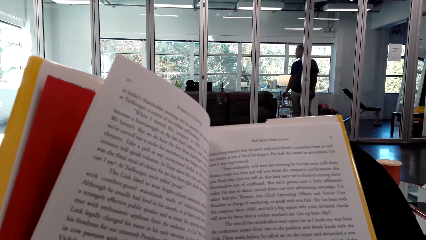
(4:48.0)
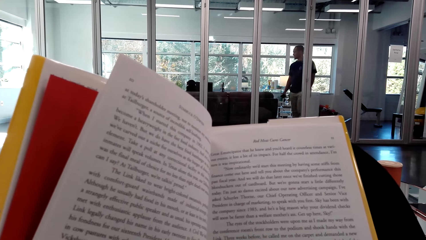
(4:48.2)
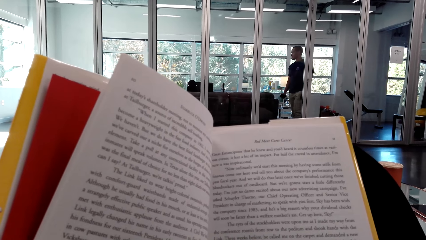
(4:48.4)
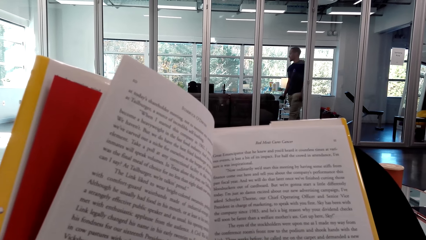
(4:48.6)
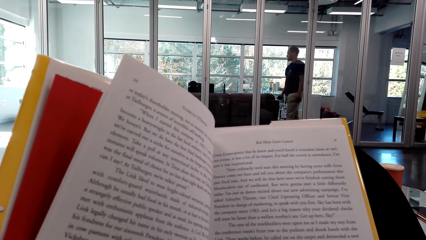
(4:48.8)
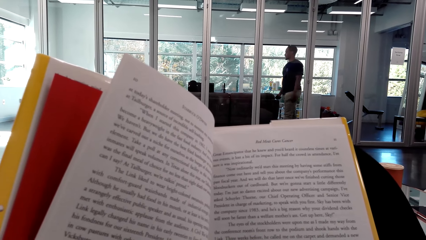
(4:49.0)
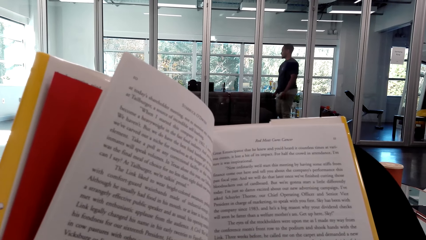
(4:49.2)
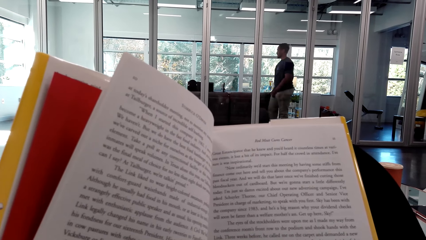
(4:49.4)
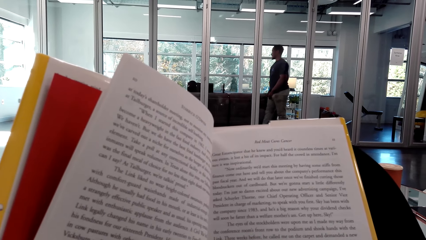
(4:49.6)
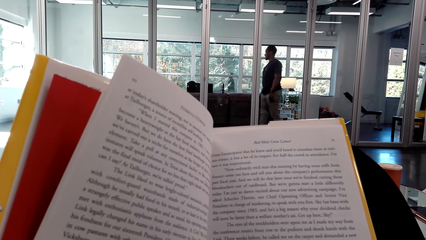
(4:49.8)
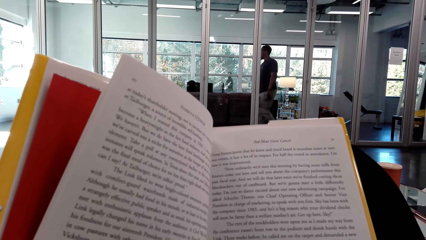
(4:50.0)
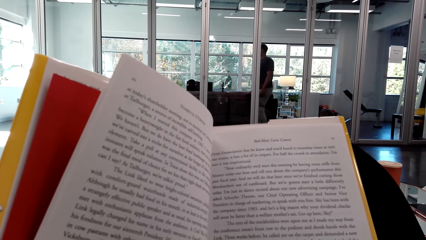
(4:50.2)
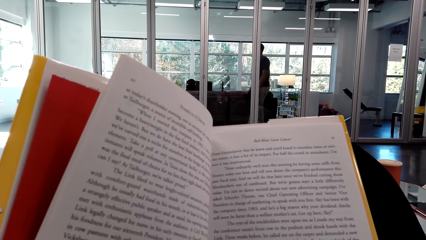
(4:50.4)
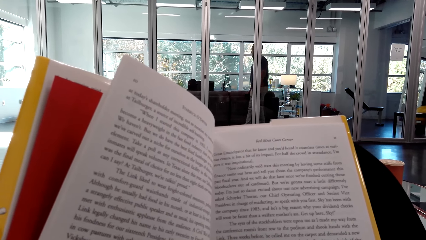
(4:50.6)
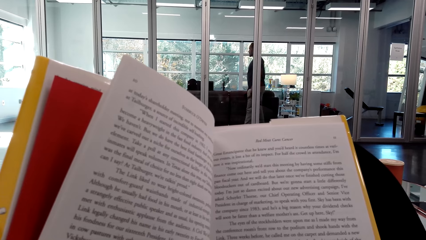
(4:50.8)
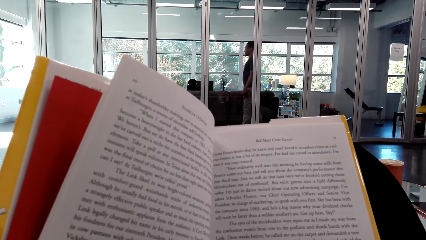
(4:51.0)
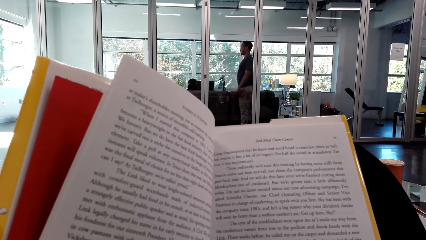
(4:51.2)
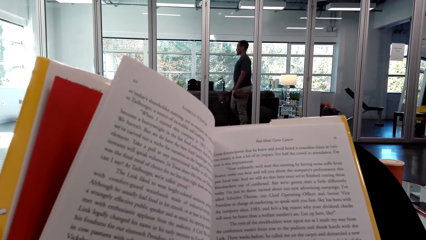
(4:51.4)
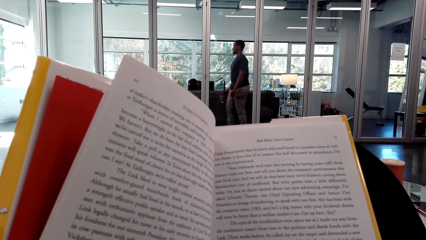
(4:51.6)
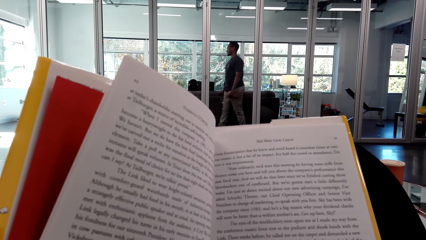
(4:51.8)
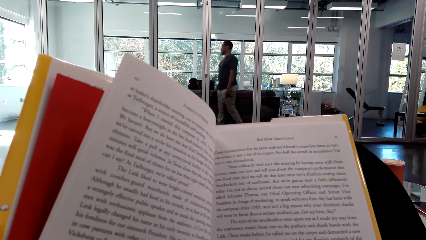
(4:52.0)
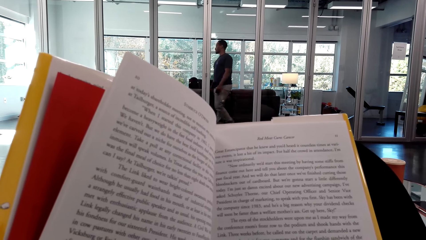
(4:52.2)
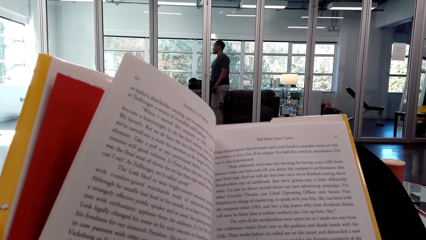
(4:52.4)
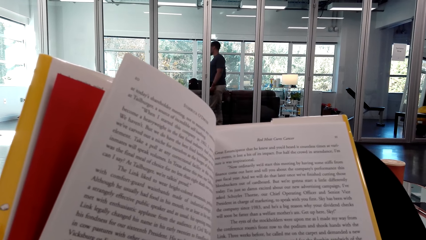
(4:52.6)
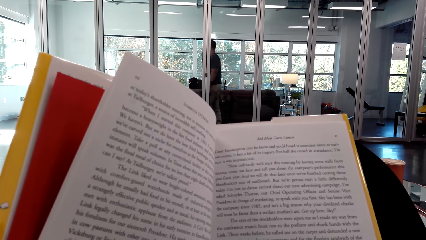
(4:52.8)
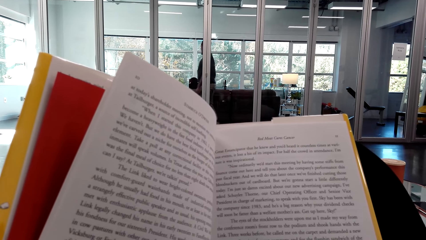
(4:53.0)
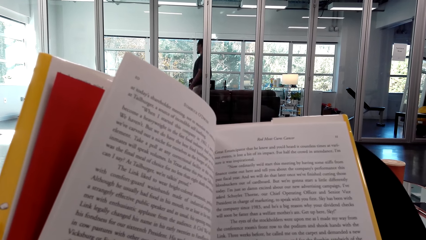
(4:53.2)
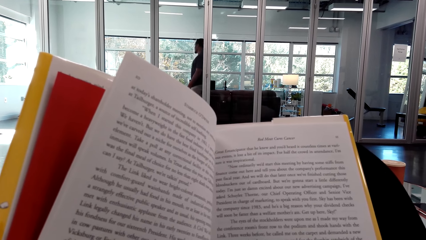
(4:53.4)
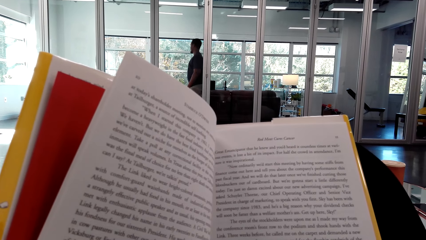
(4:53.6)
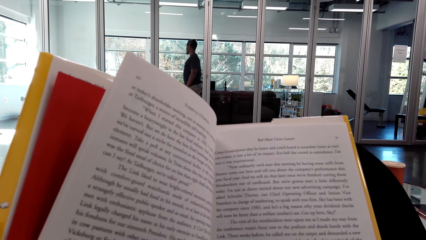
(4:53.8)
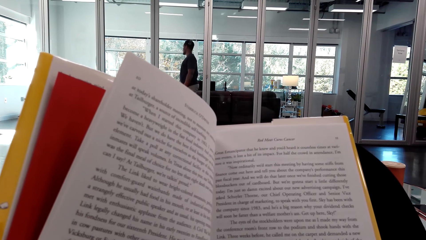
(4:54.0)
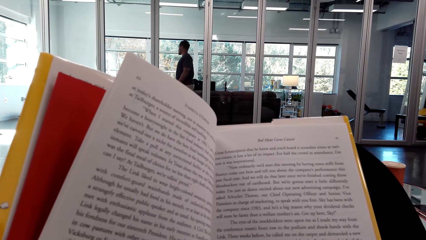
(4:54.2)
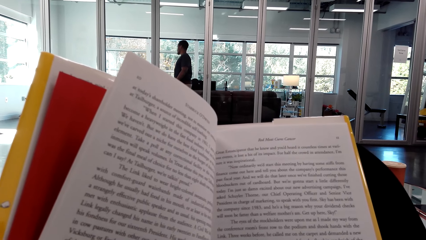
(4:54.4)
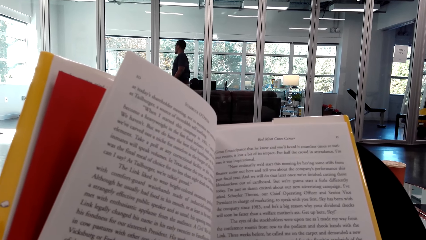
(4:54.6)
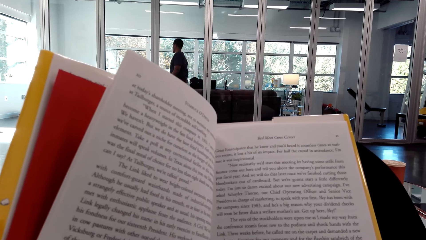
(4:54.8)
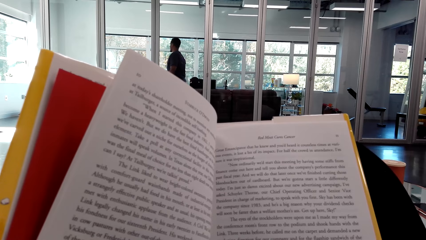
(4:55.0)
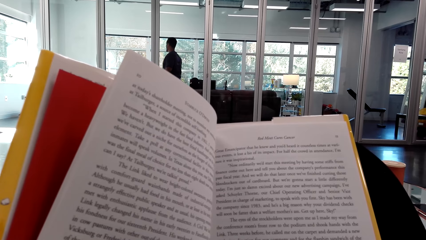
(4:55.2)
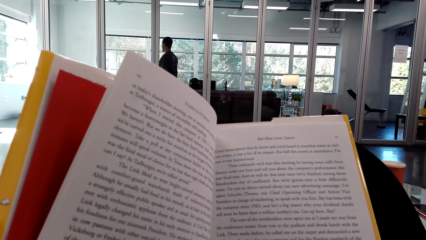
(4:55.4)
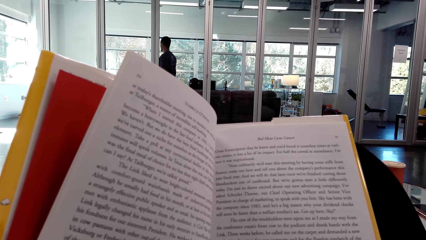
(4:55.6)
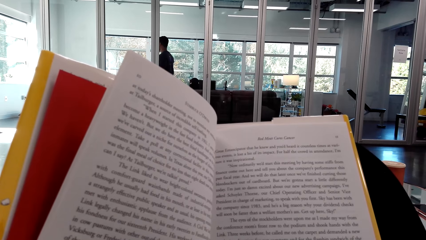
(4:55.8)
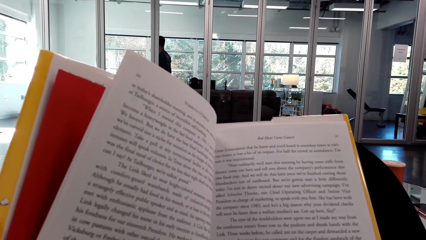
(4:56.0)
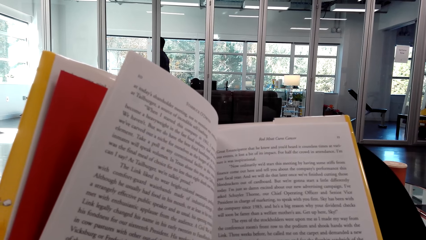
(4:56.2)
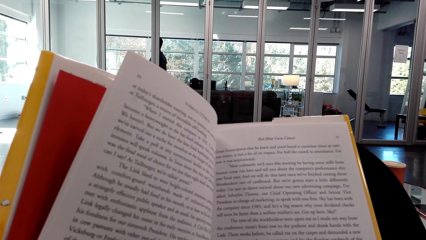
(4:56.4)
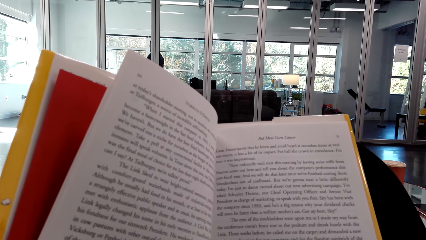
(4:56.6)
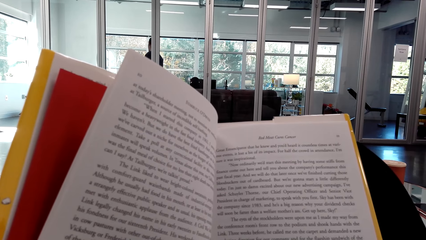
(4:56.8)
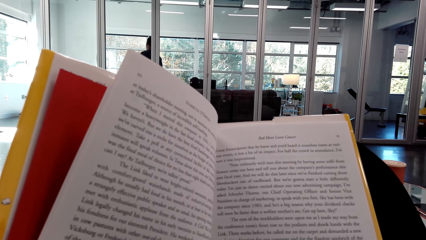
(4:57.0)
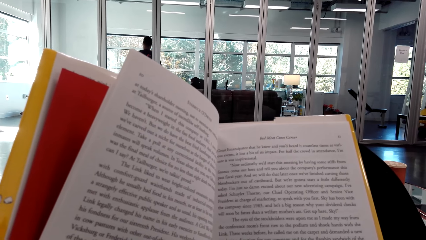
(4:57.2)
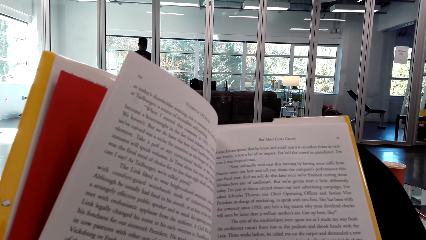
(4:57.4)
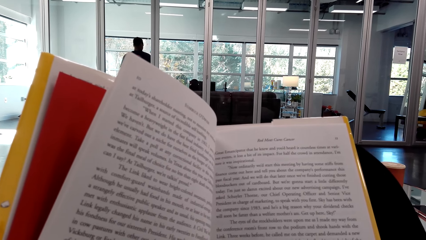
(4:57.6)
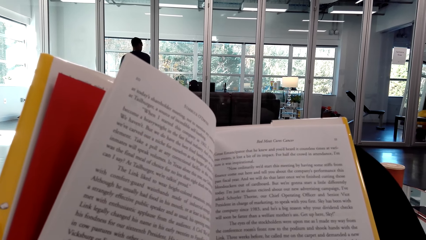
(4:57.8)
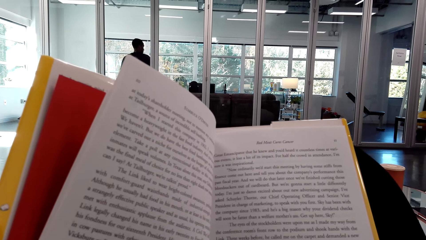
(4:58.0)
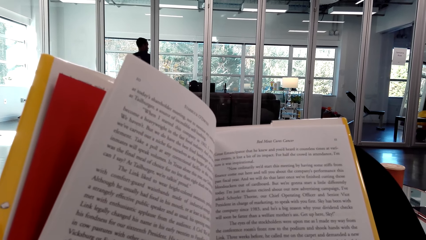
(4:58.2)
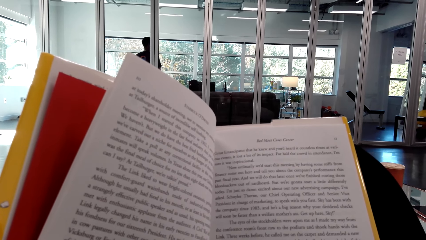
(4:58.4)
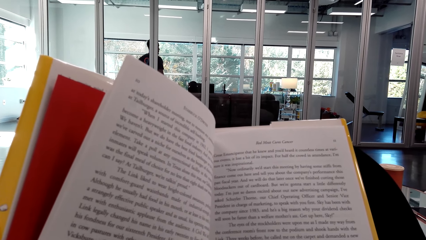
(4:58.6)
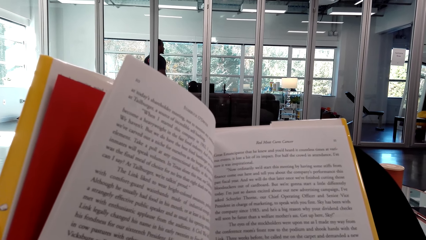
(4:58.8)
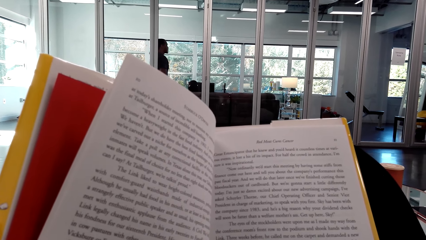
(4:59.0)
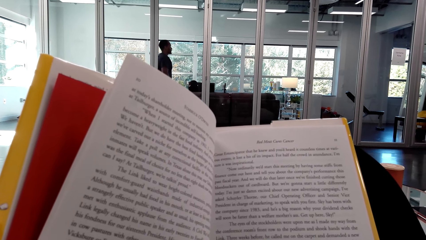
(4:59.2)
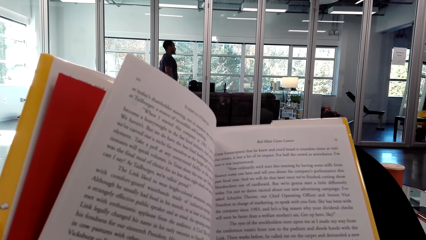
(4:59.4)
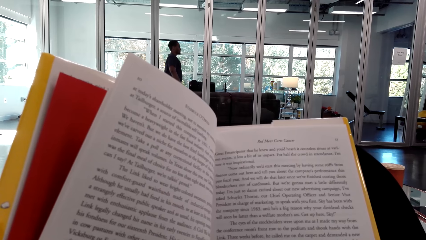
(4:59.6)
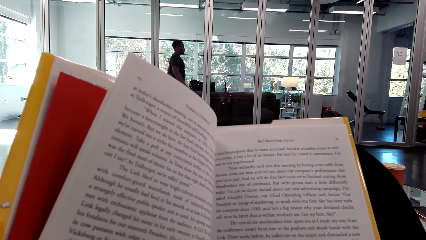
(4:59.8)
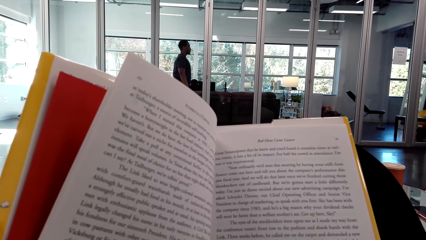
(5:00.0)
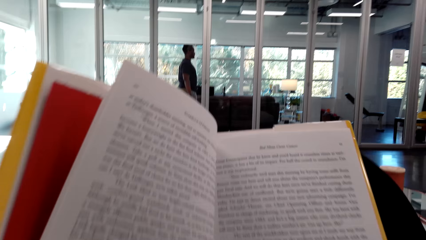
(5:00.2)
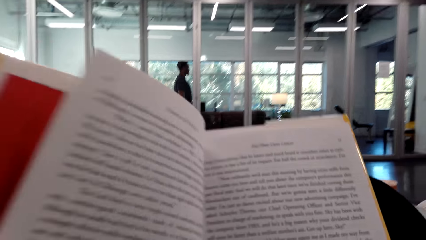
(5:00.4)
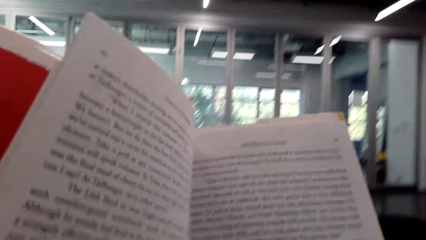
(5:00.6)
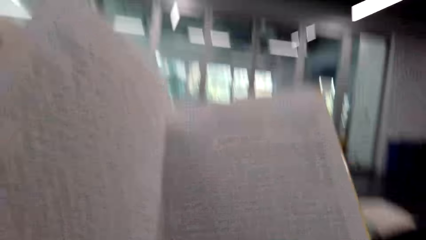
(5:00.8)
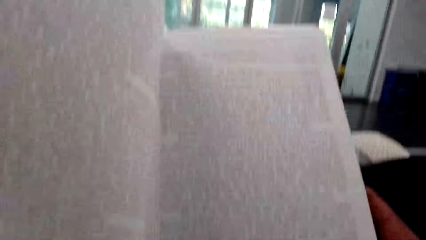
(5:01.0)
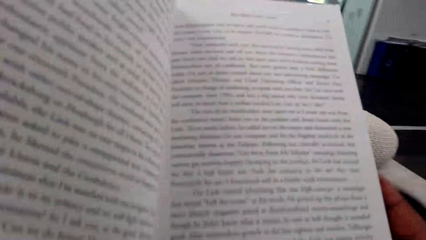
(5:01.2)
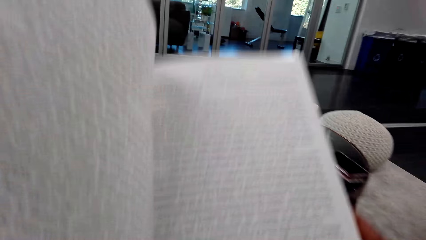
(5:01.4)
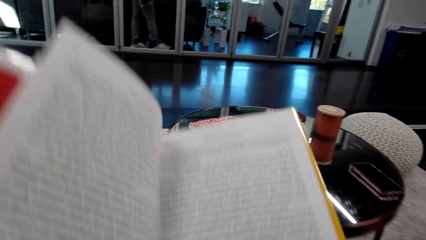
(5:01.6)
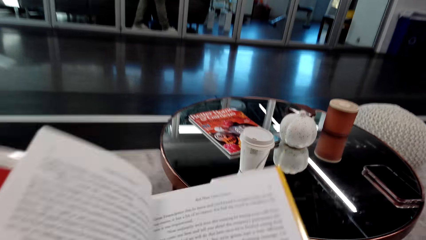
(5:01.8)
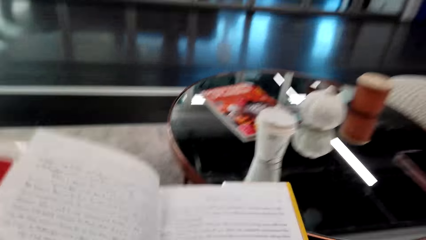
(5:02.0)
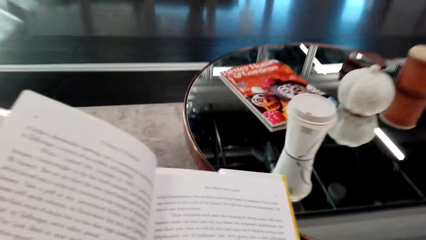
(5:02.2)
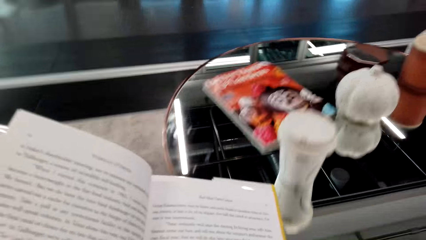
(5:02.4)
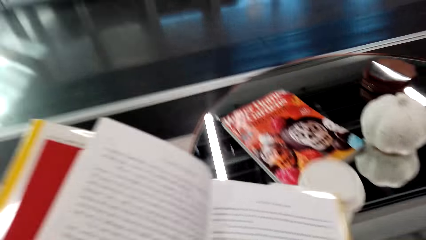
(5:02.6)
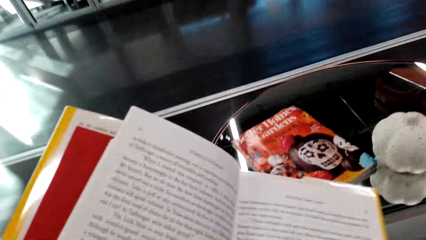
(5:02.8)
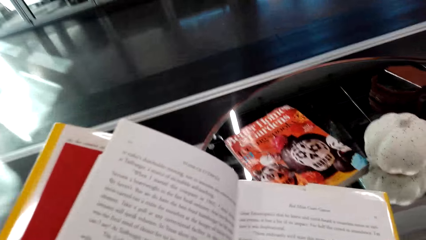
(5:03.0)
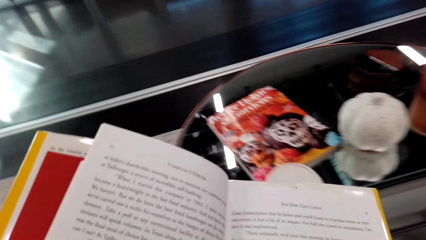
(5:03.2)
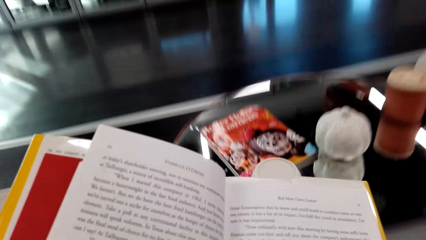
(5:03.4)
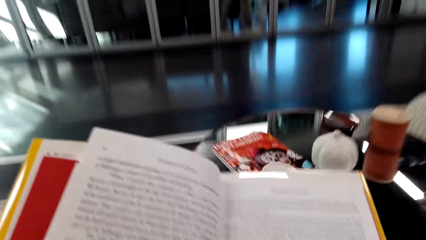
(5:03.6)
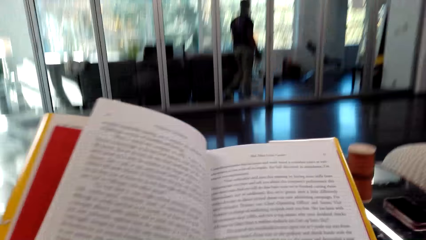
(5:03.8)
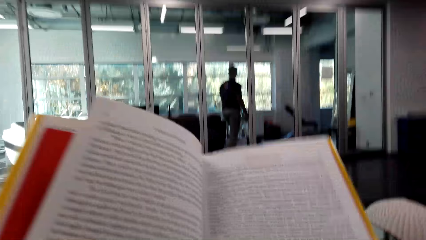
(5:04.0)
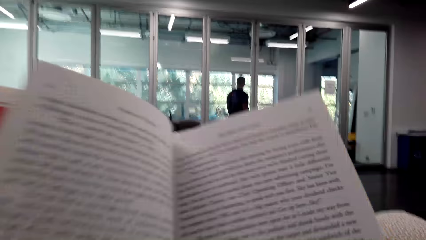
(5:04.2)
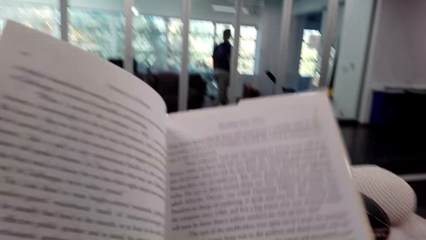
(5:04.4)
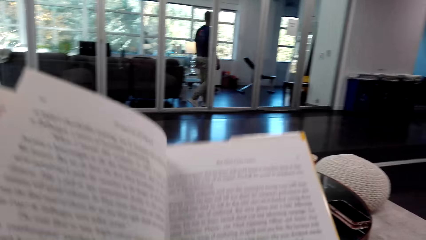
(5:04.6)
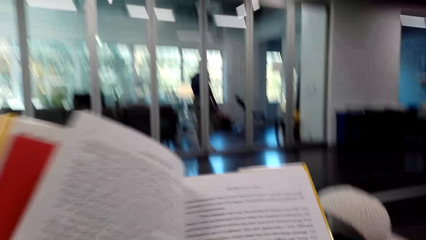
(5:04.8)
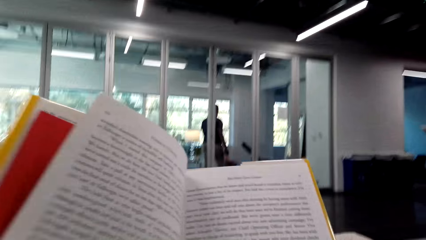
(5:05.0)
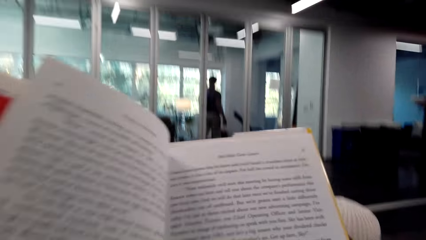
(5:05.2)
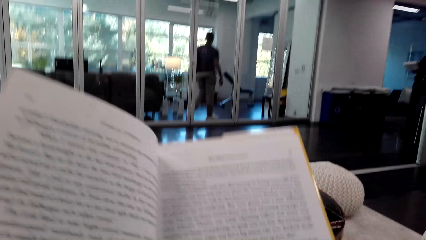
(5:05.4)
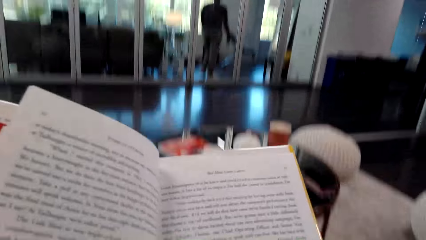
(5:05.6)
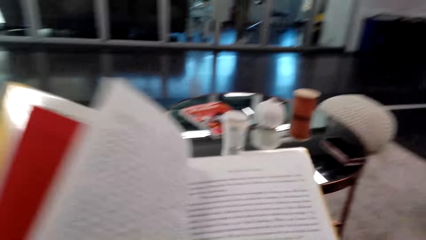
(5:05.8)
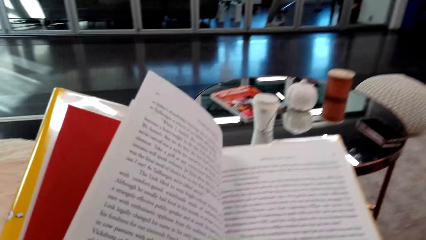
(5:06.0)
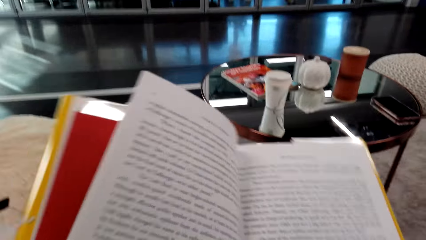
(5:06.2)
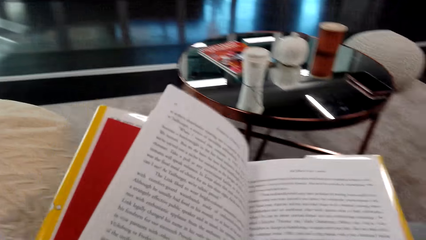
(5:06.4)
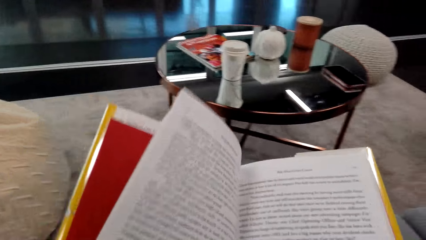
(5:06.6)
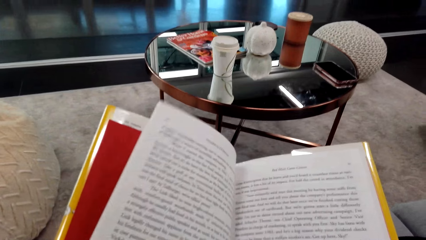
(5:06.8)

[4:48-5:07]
A man looks around a room and walks around the room. The camera wearer reads a book. The man walks around the room. The camera wearer adjusts the book on her hands. She looks around the room. She adjusts the book on her hands.
